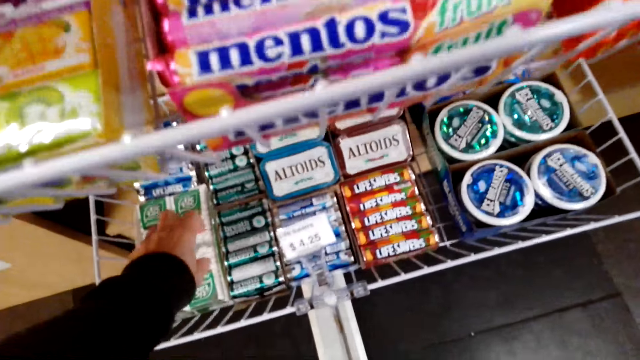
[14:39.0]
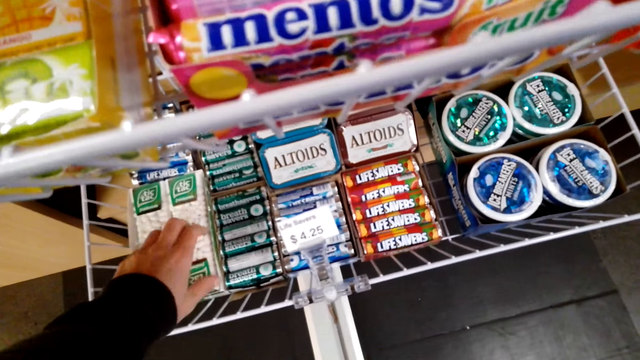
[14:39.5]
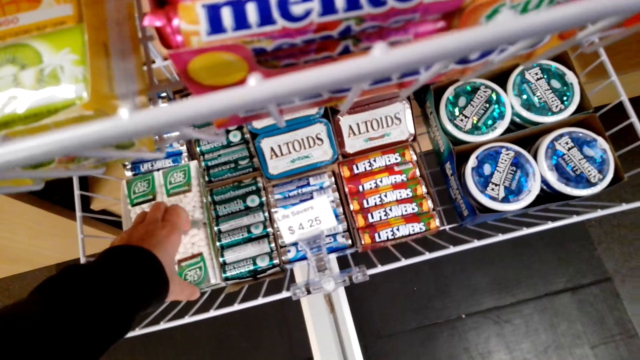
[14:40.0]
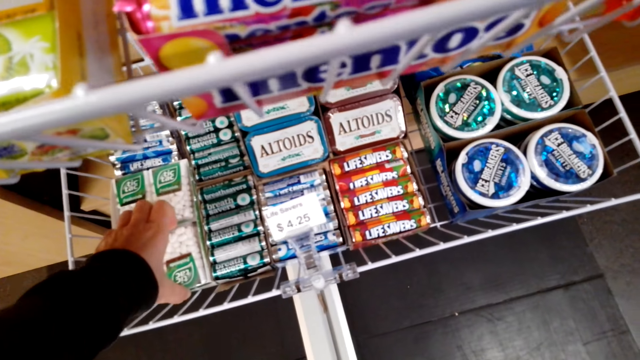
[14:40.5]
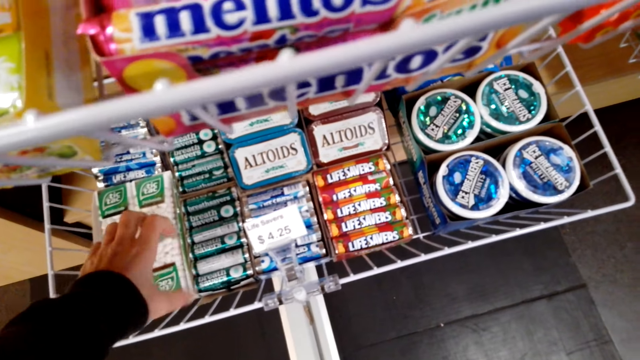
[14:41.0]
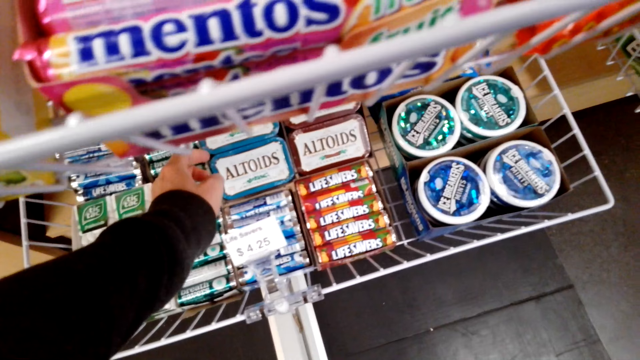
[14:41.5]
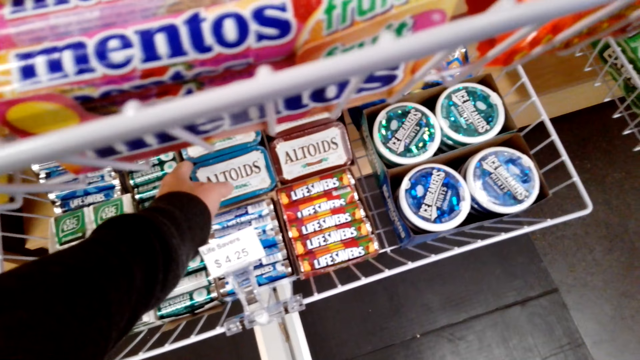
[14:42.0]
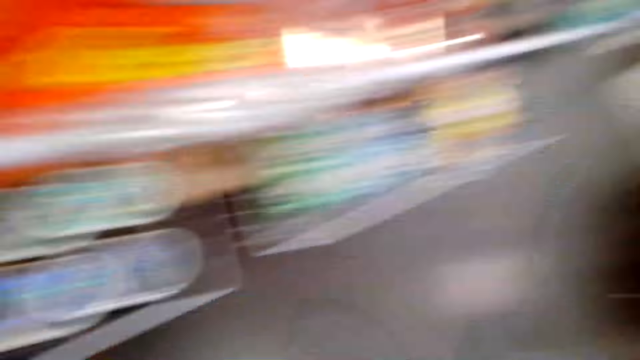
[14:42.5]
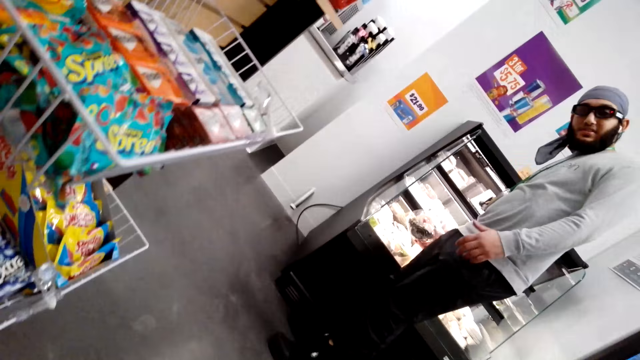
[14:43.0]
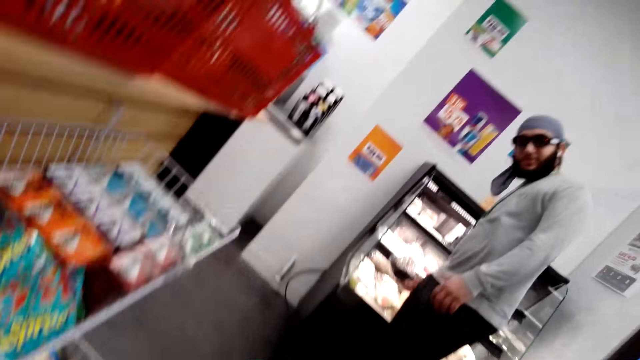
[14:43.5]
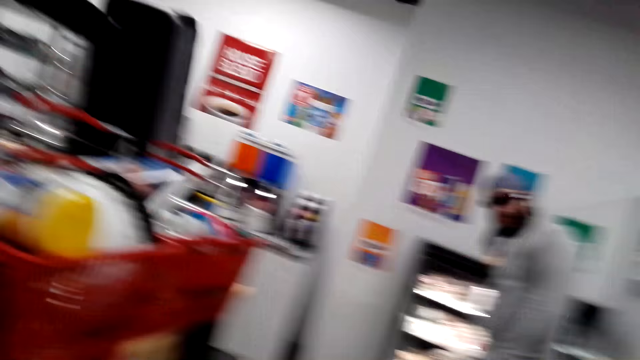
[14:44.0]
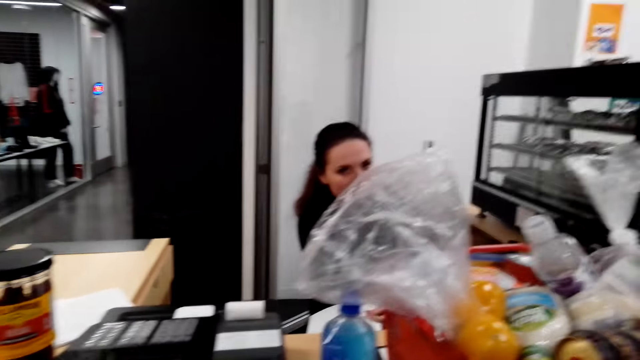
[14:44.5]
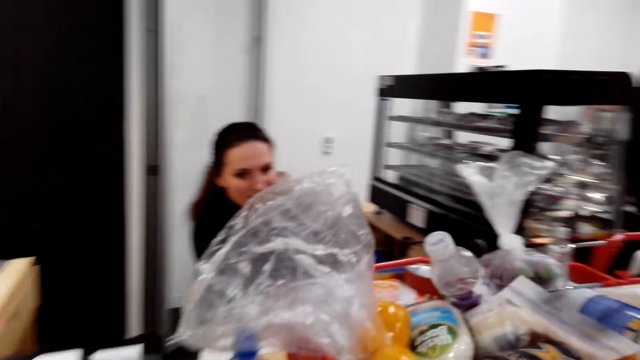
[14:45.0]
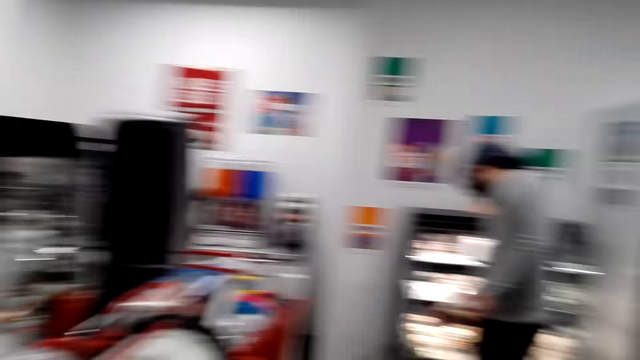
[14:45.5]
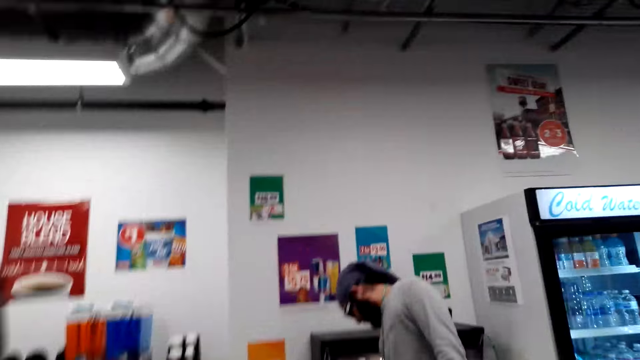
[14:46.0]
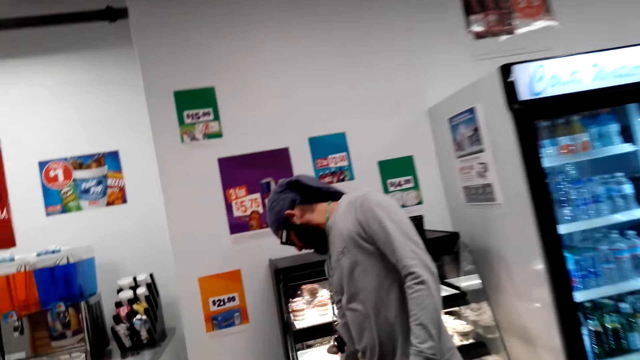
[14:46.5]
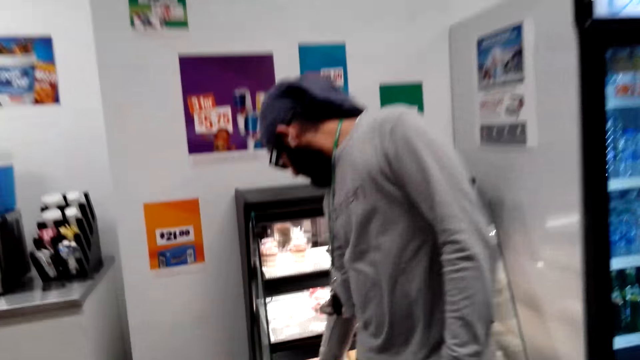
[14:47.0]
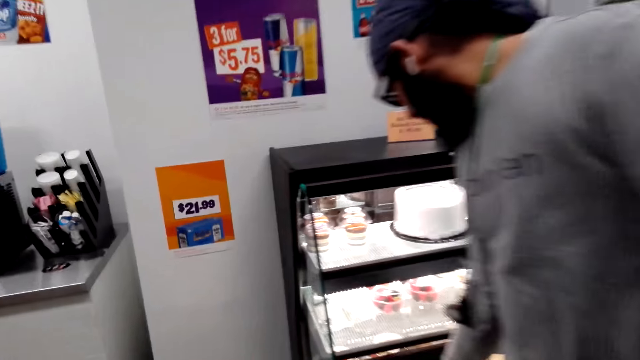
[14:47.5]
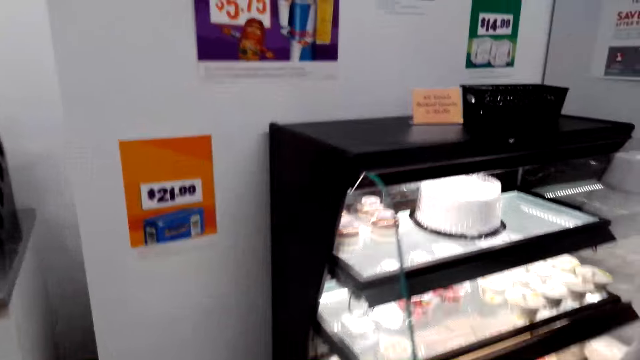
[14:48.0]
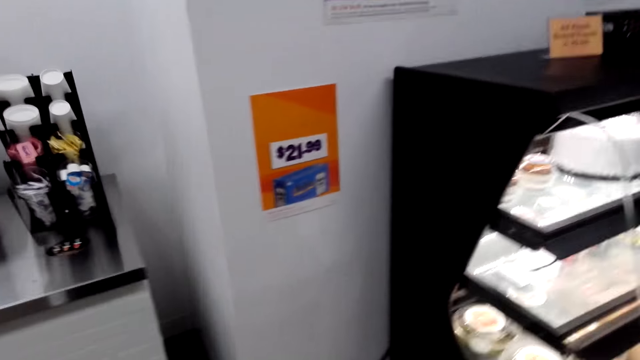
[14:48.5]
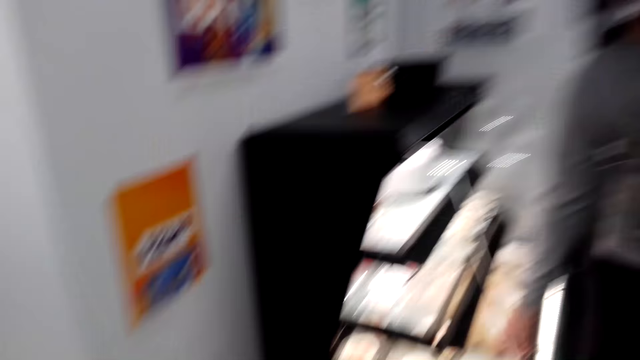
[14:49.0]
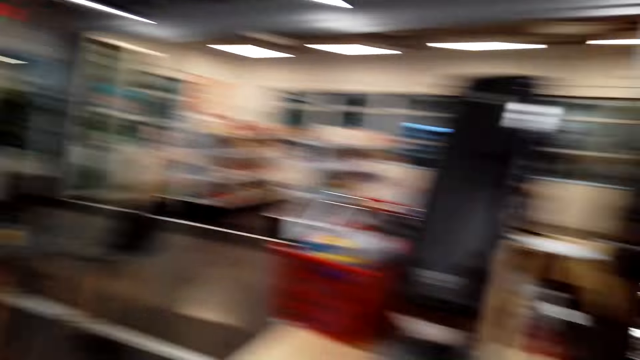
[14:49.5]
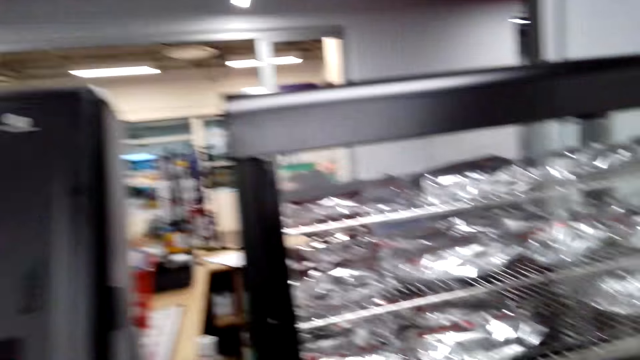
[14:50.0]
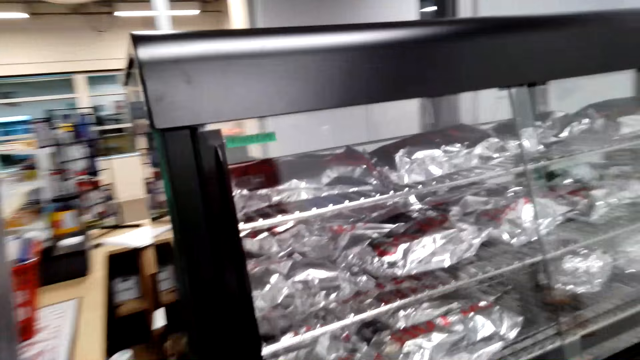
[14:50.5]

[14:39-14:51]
The camera wearer moves around.

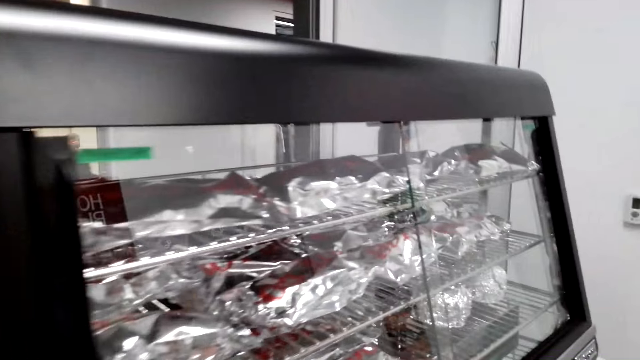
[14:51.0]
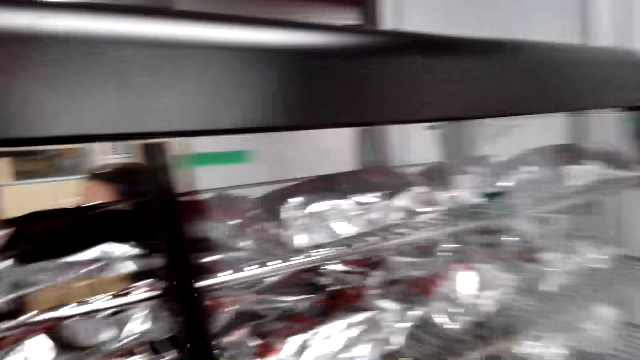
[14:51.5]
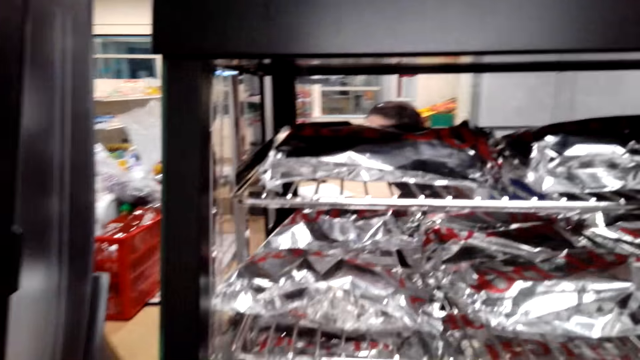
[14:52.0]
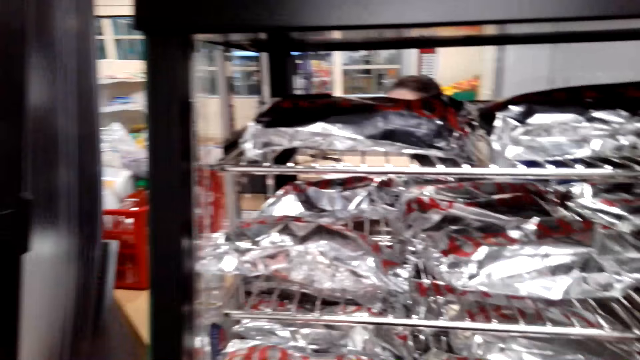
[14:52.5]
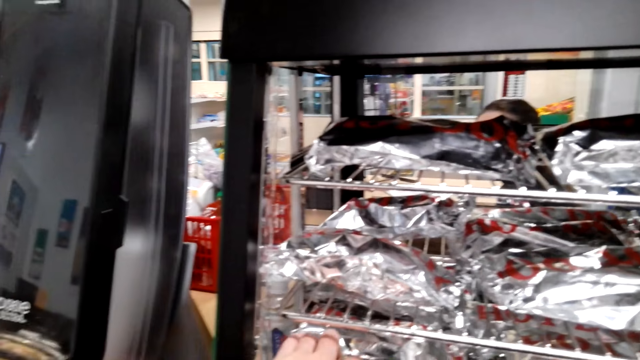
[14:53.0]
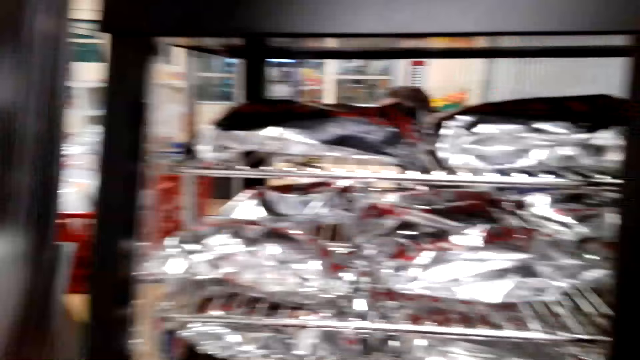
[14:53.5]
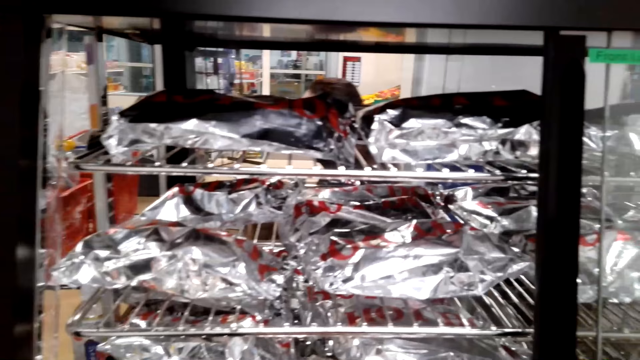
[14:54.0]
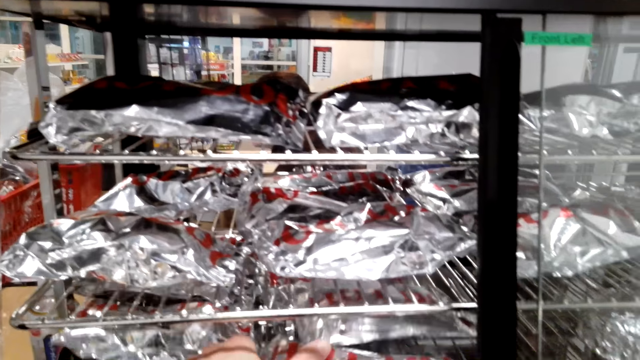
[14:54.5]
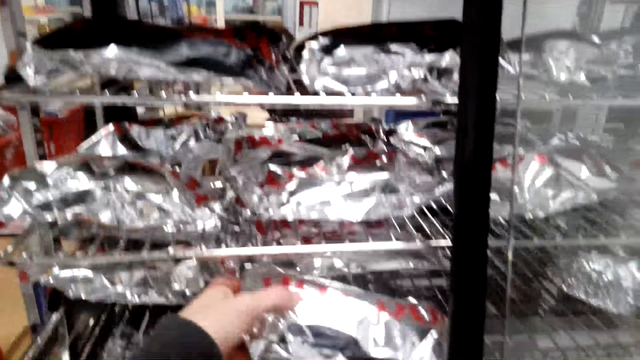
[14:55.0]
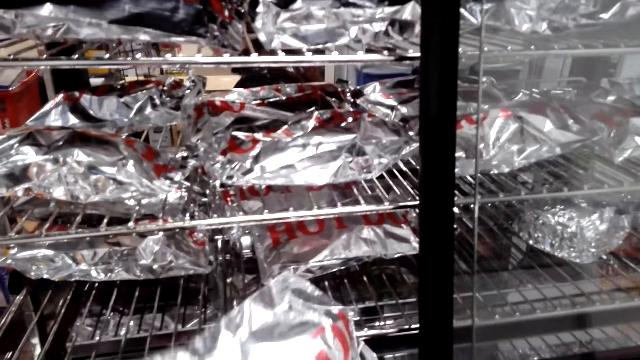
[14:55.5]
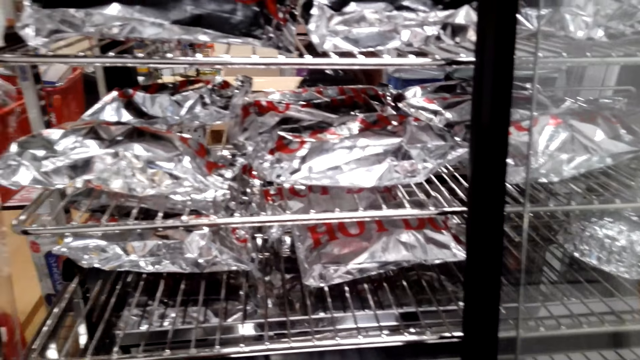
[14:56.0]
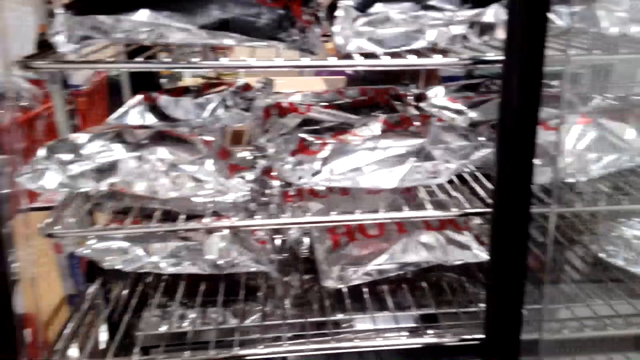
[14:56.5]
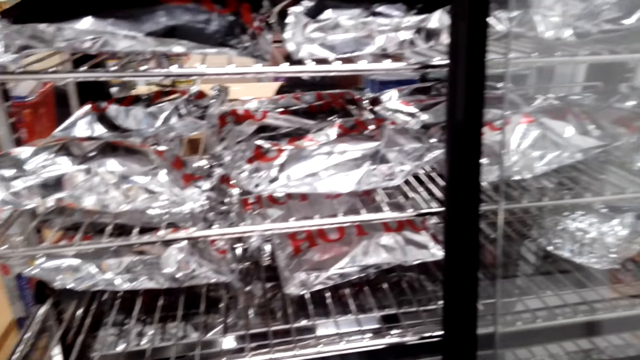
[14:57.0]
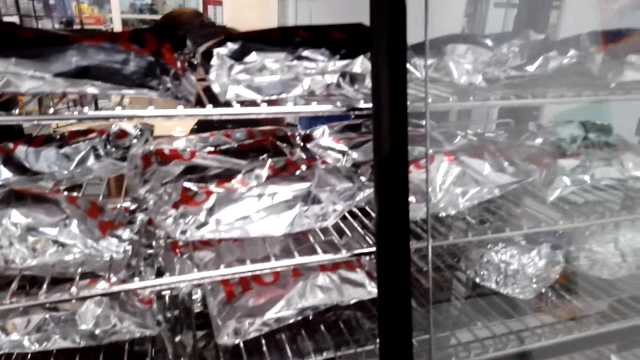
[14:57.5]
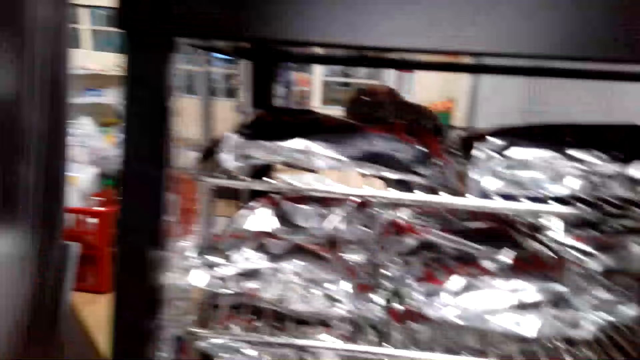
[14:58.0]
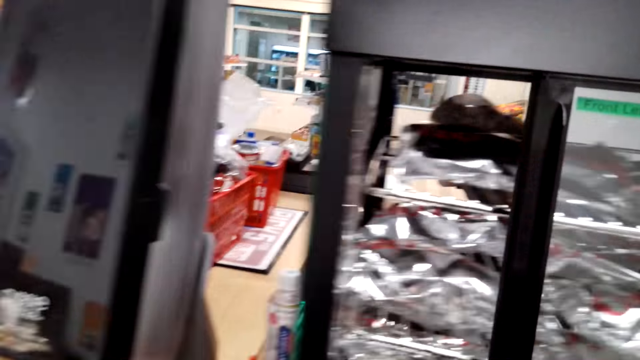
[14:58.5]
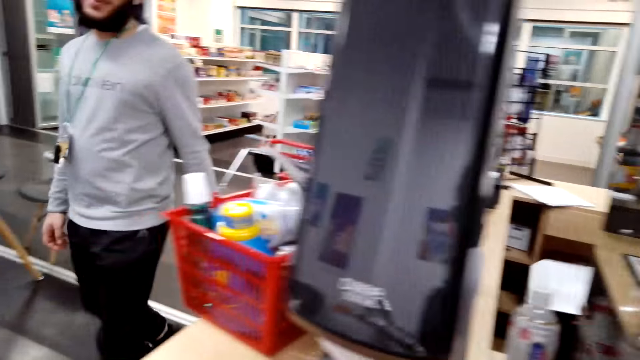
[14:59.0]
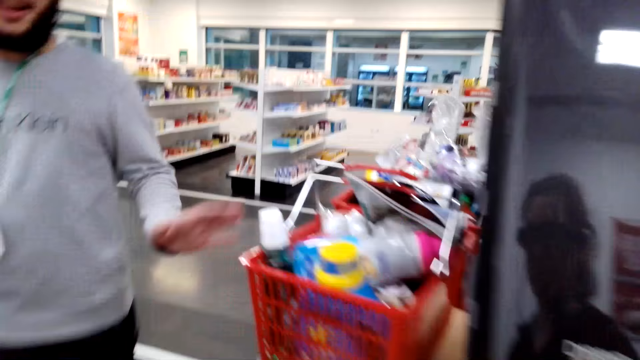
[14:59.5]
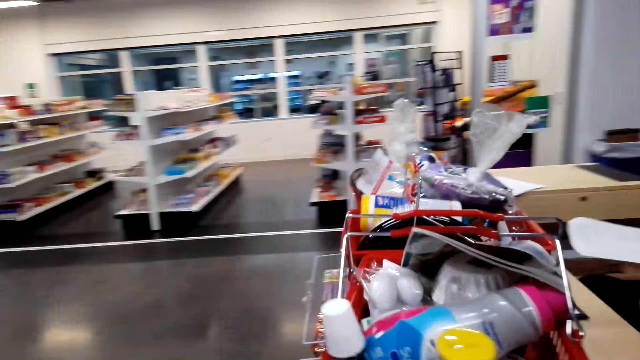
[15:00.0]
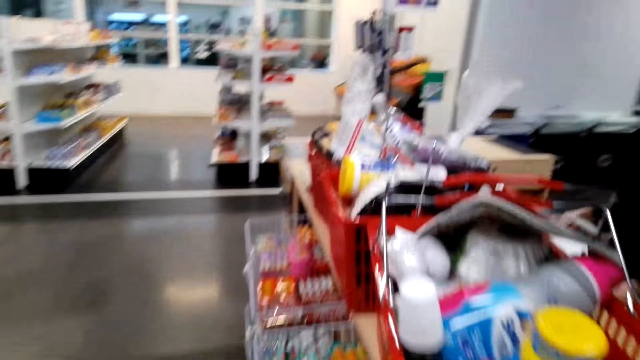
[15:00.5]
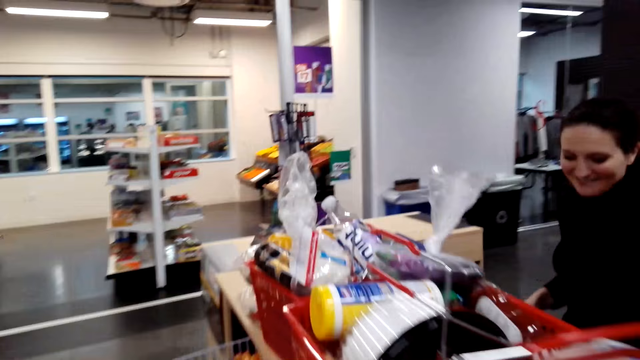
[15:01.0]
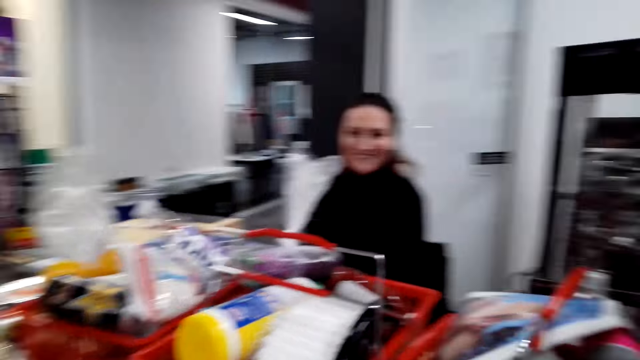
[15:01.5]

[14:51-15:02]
The camera wearer opens a display window. They collect a packet of food from the food shelf. They close the display window.
